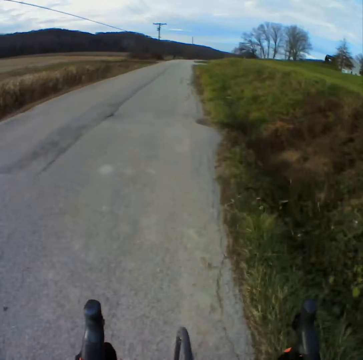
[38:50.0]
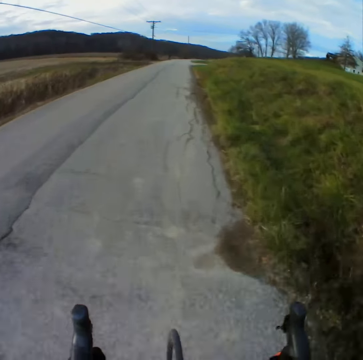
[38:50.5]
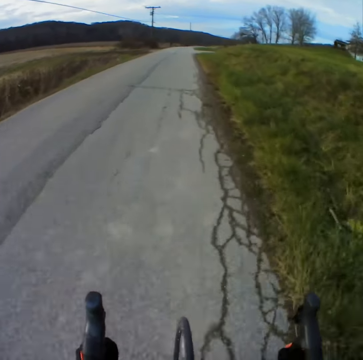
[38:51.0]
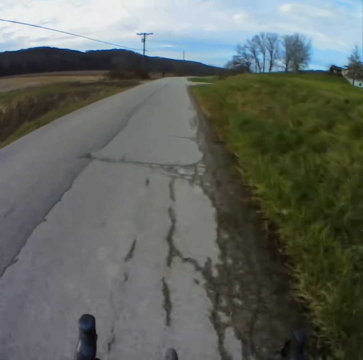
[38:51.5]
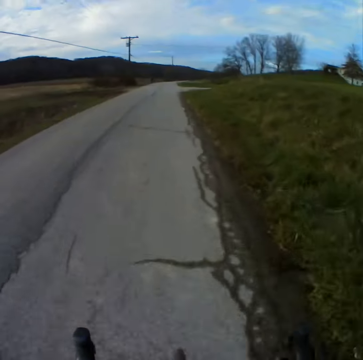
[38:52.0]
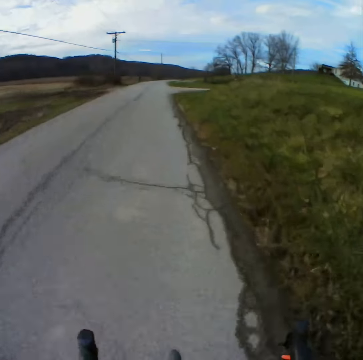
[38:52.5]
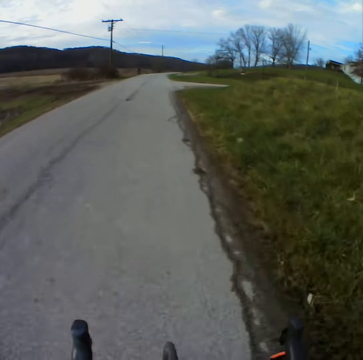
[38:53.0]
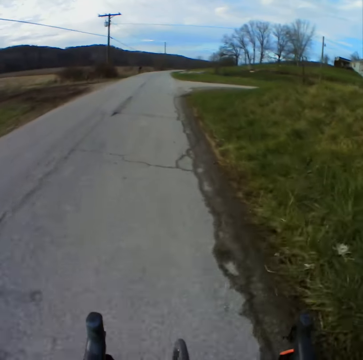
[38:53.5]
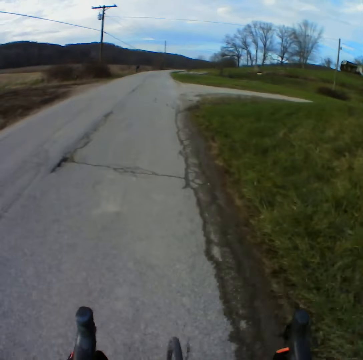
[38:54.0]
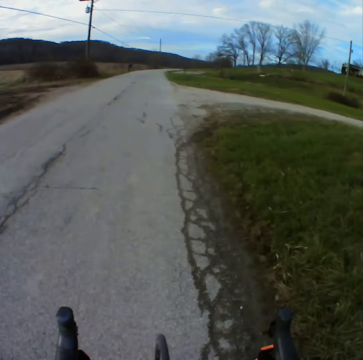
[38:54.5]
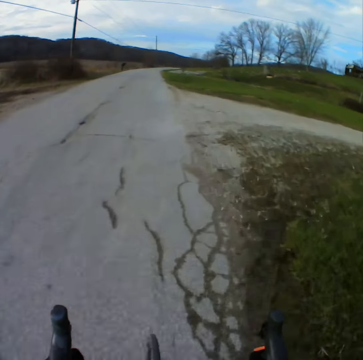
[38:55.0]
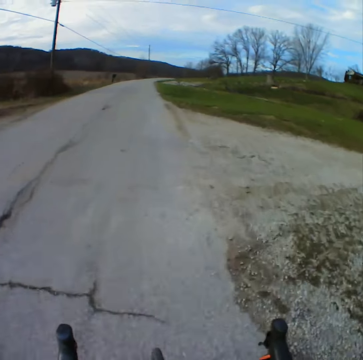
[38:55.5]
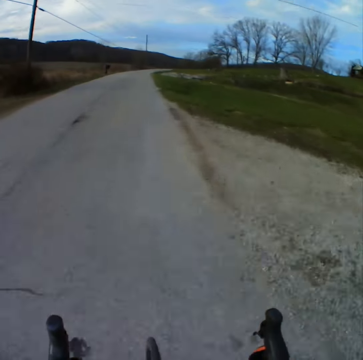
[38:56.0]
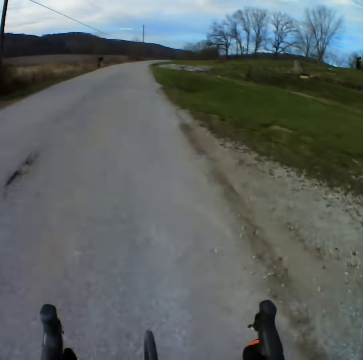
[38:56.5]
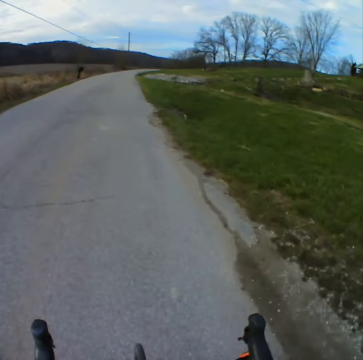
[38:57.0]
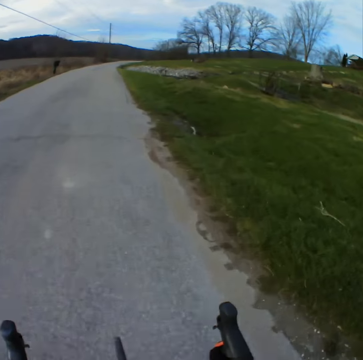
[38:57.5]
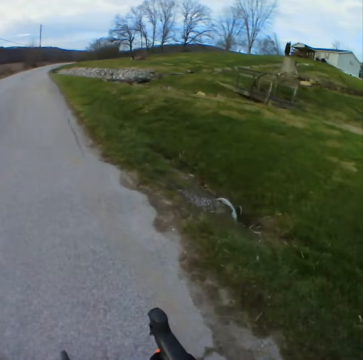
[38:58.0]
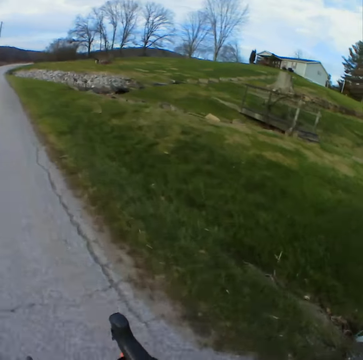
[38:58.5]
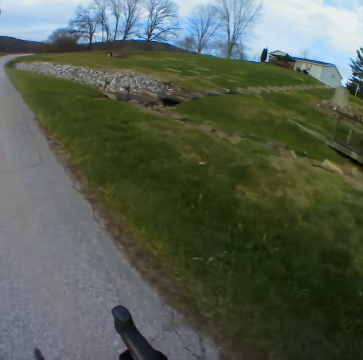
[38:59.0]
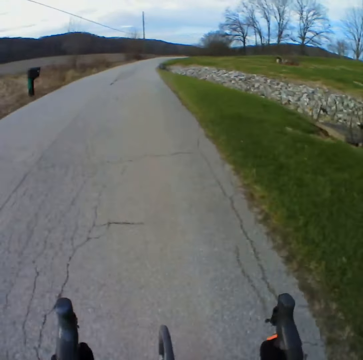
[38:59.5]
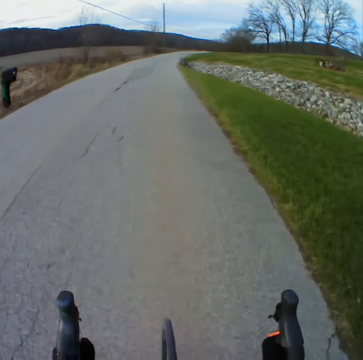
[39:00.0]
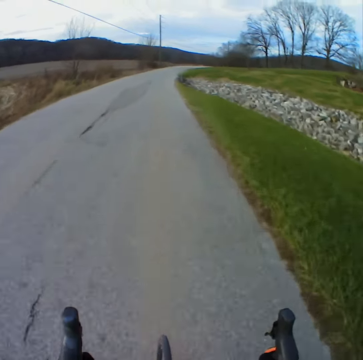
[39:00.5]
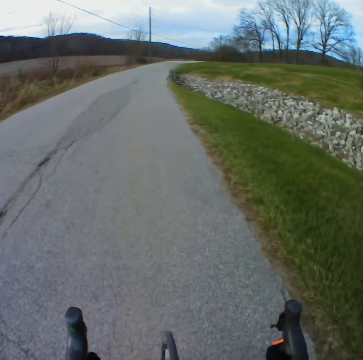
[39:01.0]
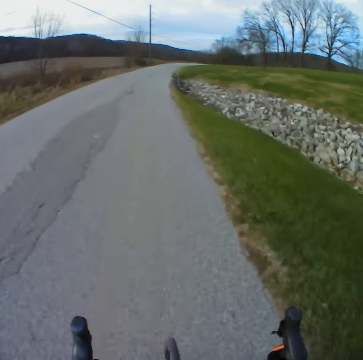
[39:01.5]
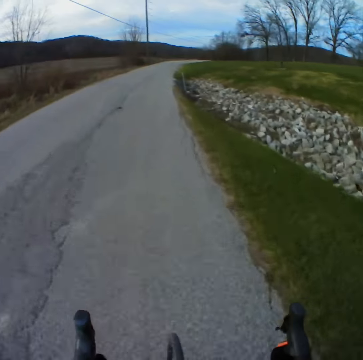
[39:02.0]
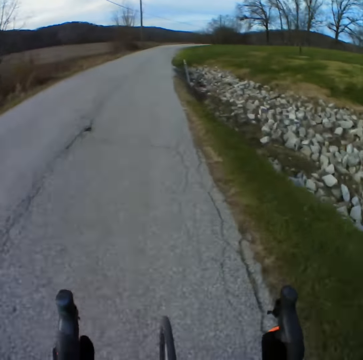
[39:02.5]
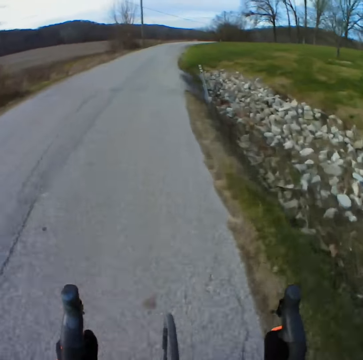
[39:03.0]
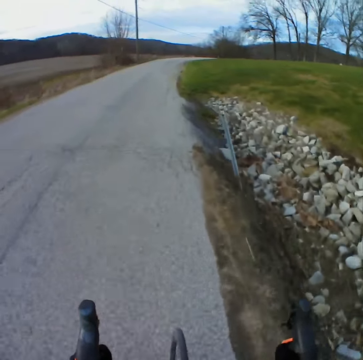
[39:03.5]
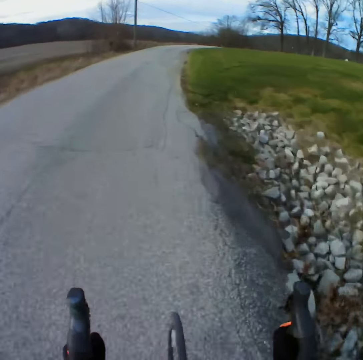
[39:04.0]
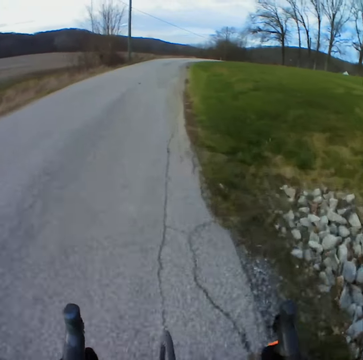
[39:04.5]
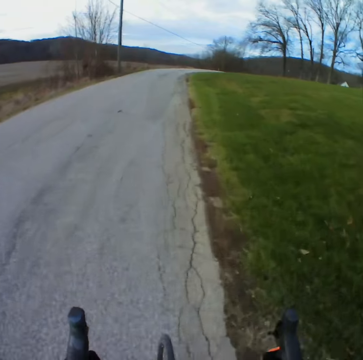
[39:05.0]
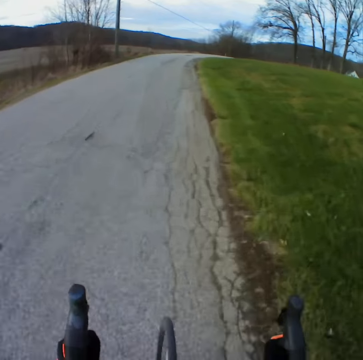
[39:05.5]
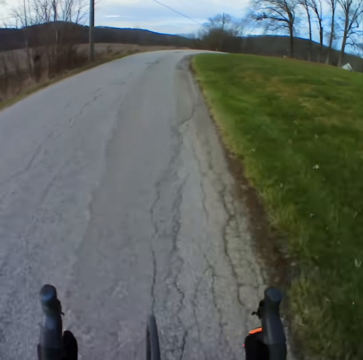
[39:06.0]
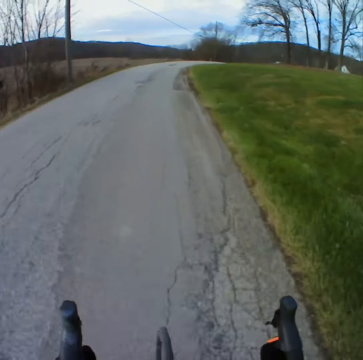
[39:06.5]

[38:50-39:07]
The camera wearer looks at the house. They cycle along the road.

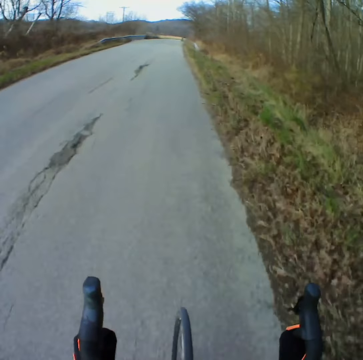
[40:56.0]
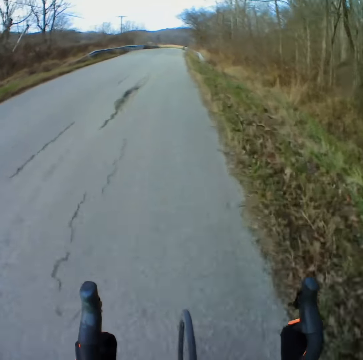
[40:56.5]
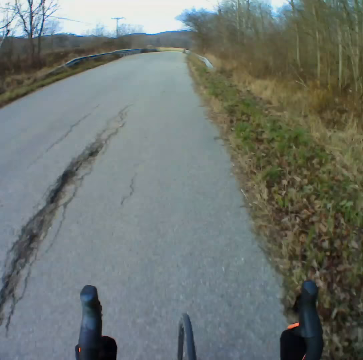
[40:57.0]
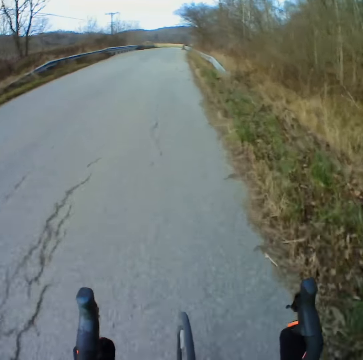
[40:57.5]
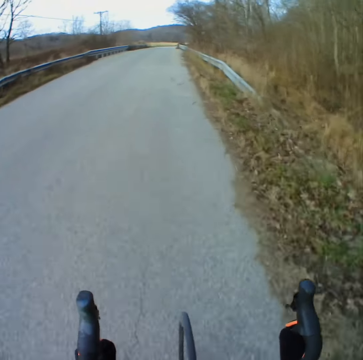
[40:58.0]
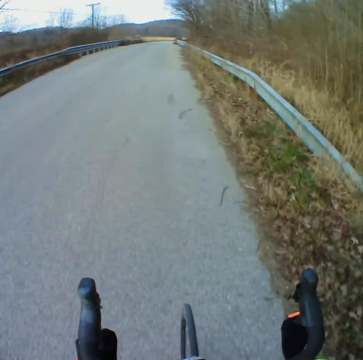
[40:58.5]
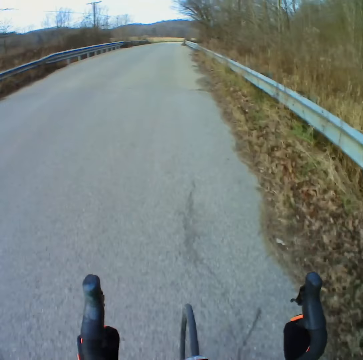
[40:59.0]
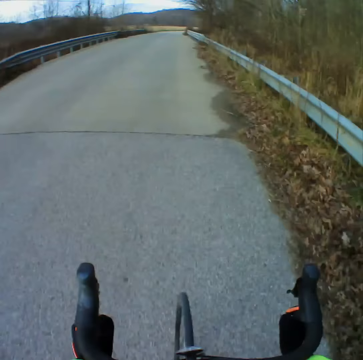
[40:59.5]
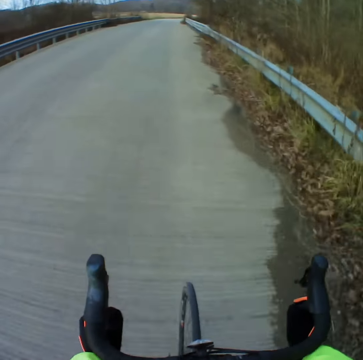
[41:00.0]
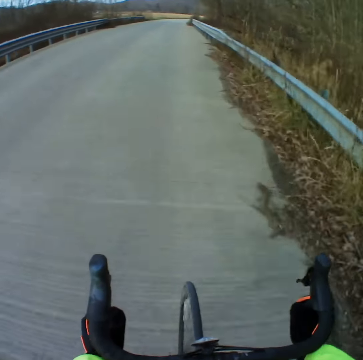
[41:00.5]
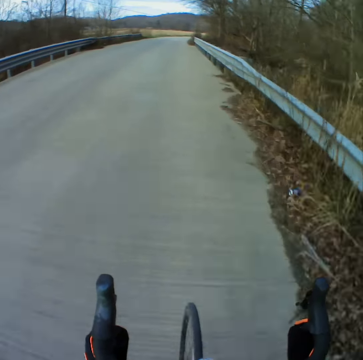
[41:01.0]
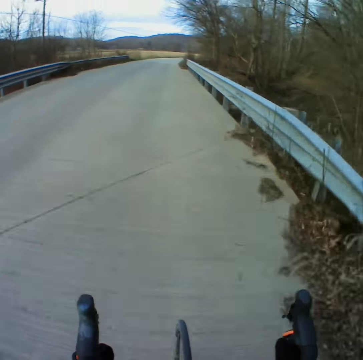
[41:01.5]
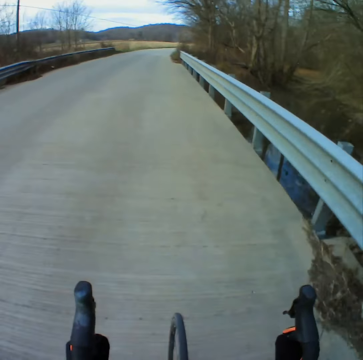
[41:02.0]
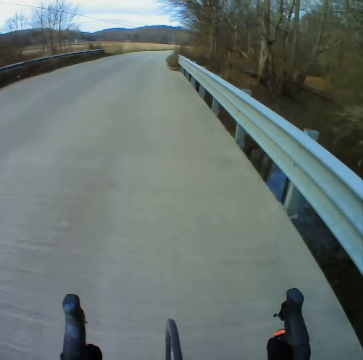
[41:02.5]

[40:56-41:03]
The camera wearer cycles along the road.

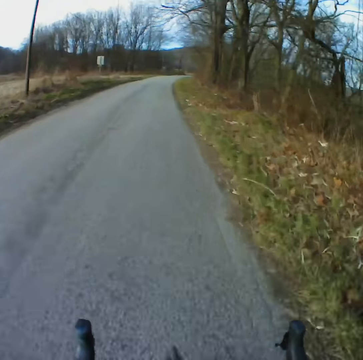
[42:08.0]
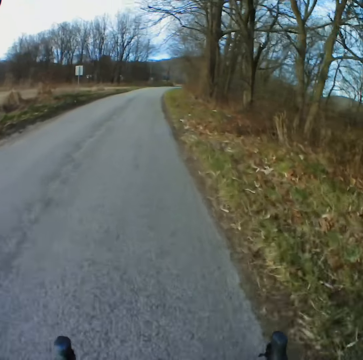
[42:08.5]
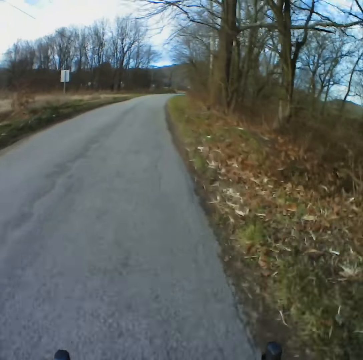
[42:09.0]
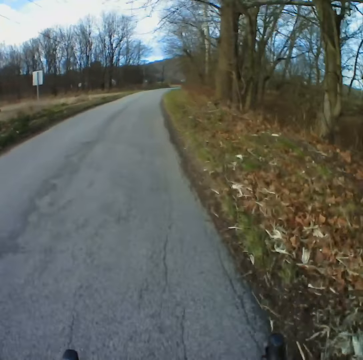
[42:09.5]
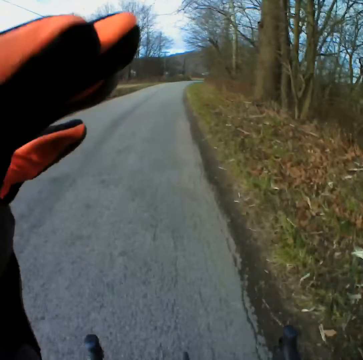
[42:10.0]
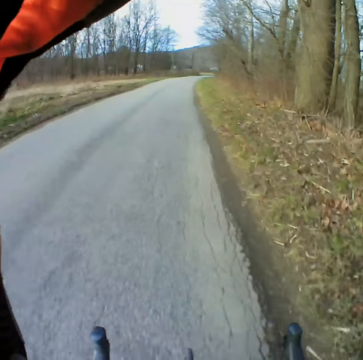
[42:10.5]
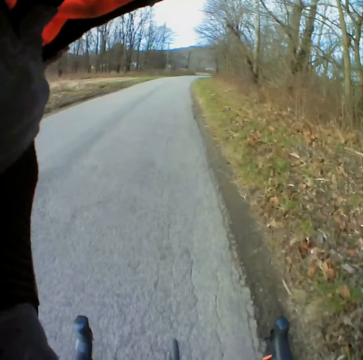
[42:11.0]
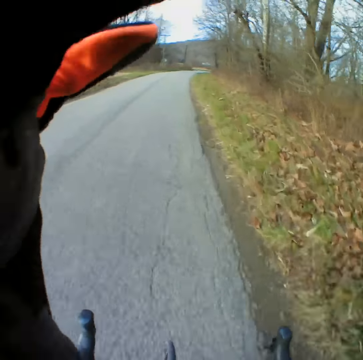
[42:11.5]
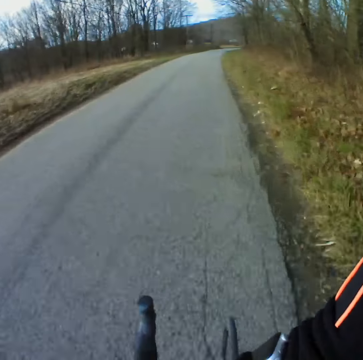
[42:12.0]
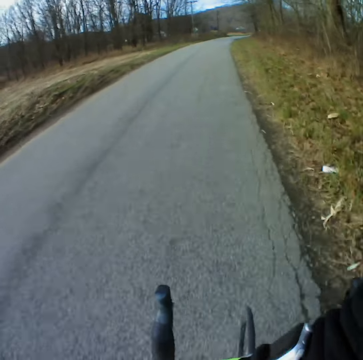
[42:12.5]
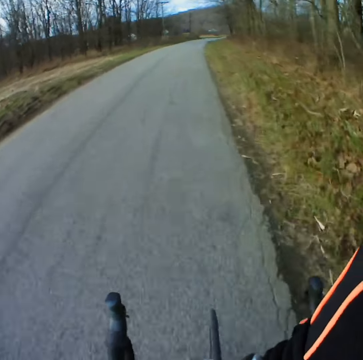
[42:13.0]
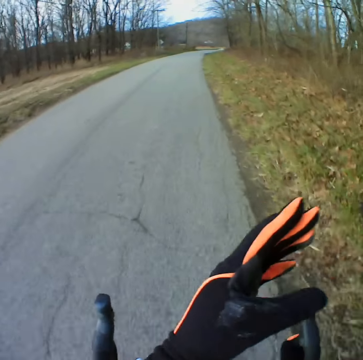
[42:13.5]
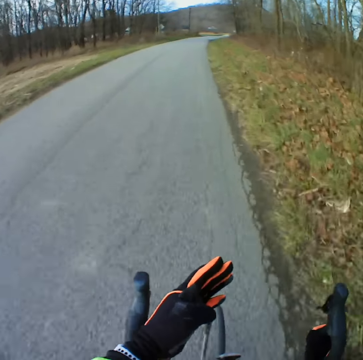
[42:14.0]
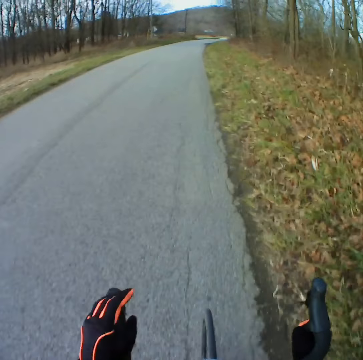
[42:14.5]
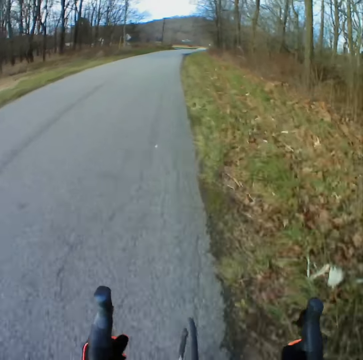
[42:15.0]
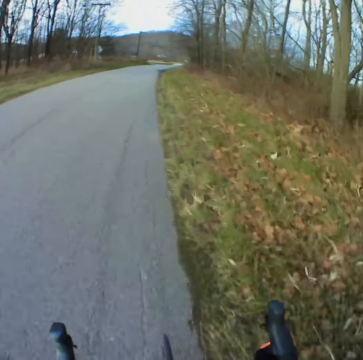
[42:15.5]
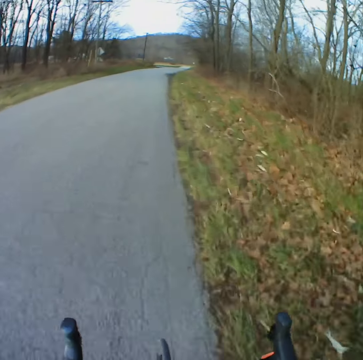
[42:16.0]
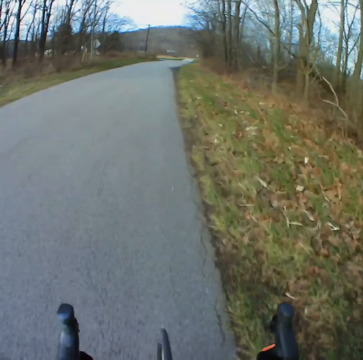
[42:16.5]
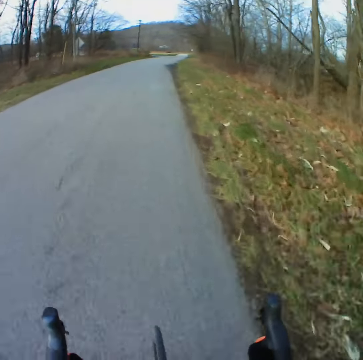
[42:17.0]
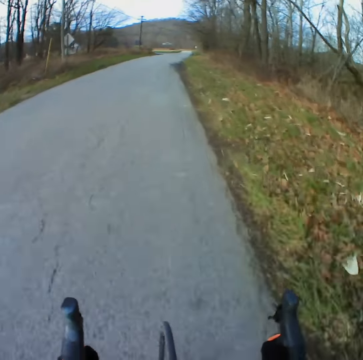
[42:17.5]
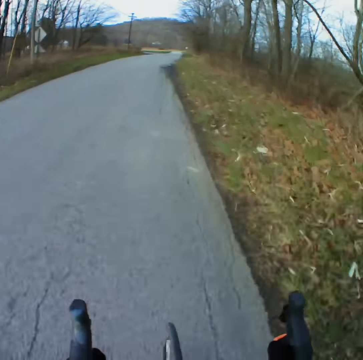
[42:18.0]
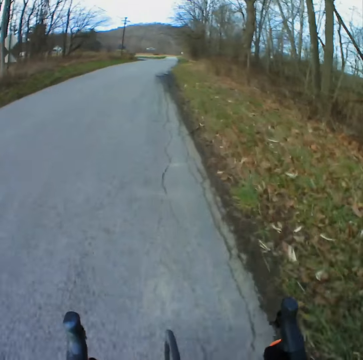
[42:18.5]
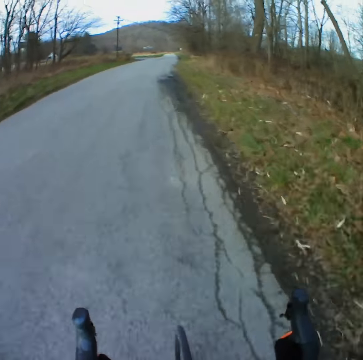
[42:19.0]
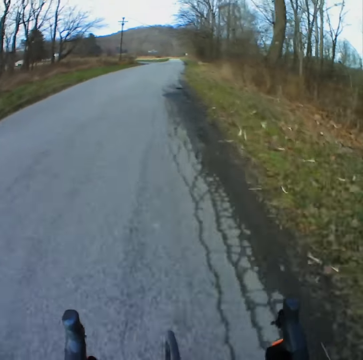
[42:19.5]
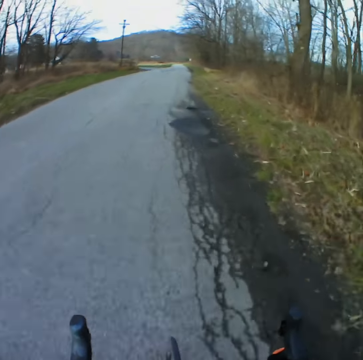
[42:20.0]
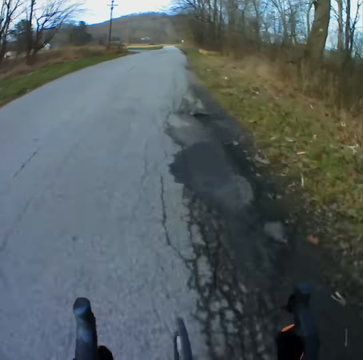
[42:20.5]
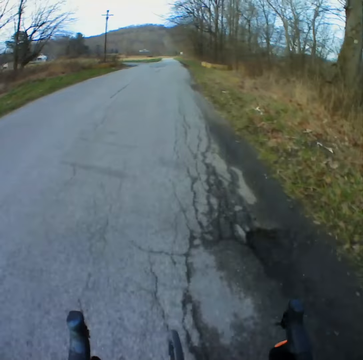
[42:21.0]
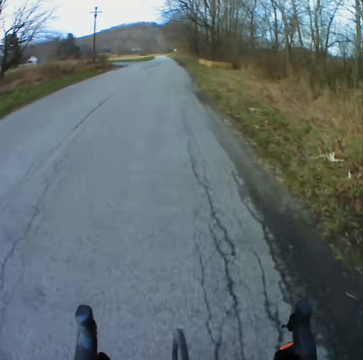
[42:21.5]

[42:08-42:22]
The camera wearer holds the camera. They touch something. They raise the hand. They cycle along the road.
